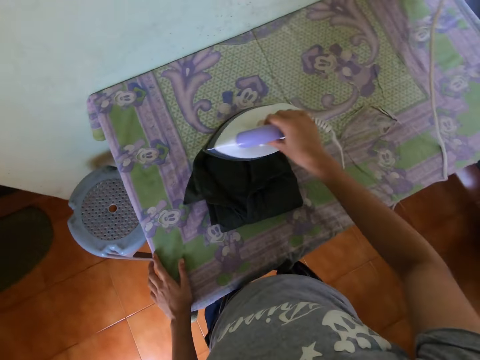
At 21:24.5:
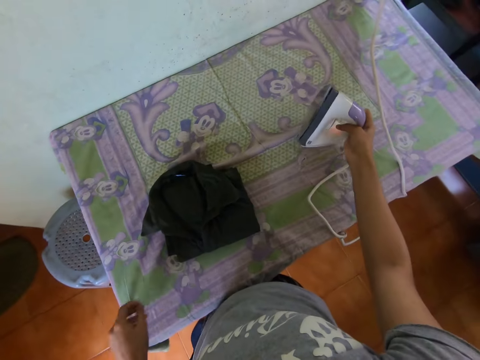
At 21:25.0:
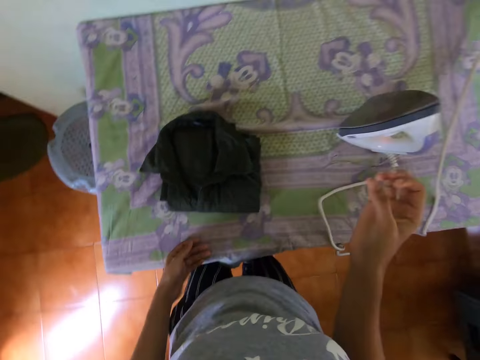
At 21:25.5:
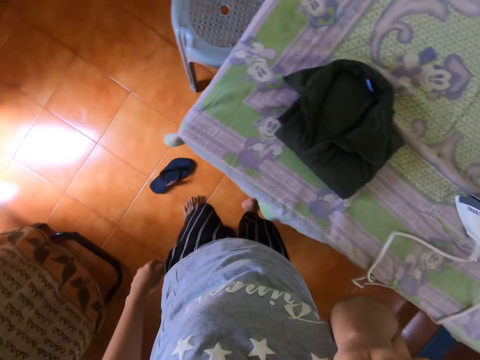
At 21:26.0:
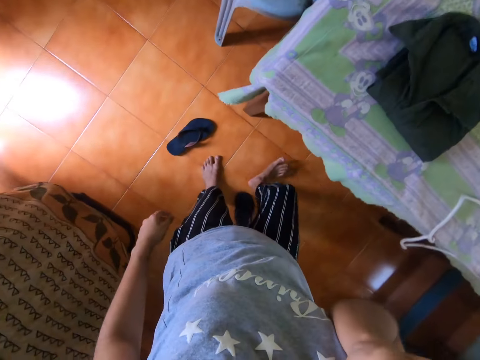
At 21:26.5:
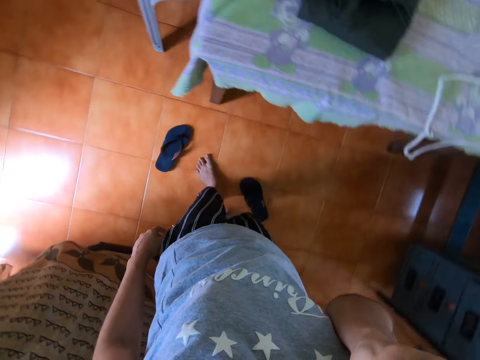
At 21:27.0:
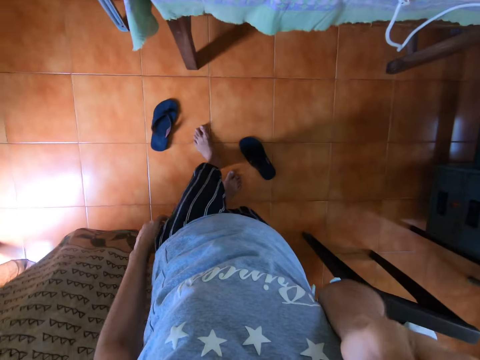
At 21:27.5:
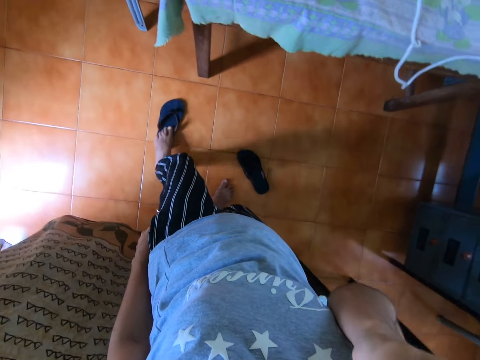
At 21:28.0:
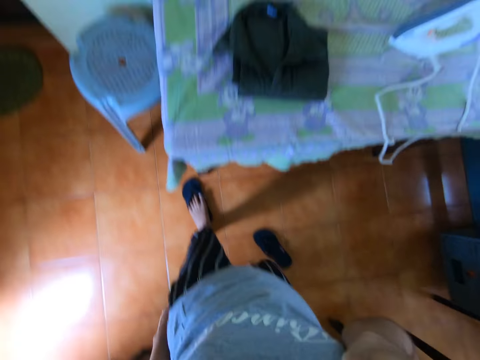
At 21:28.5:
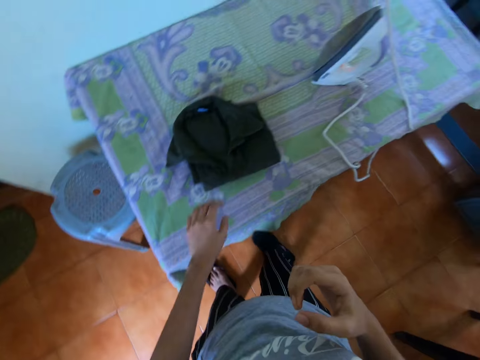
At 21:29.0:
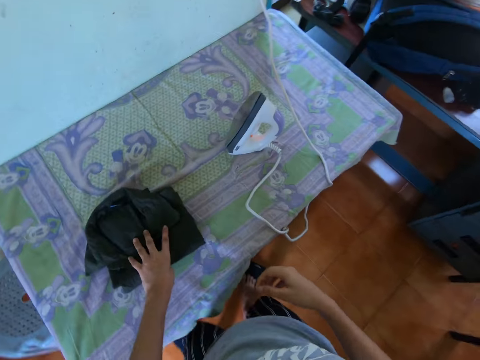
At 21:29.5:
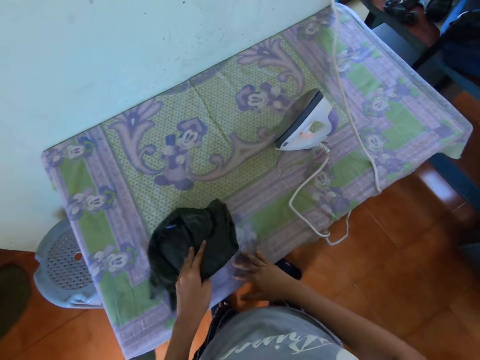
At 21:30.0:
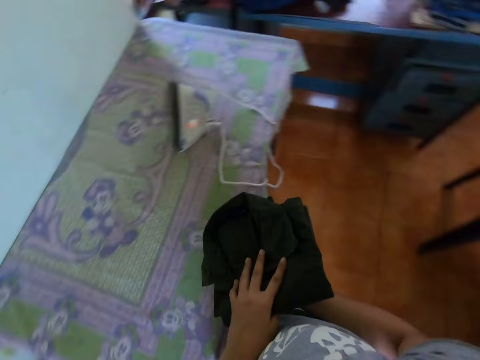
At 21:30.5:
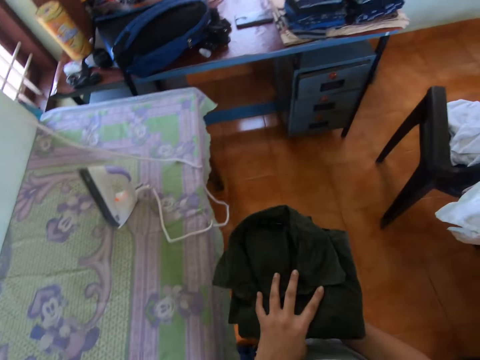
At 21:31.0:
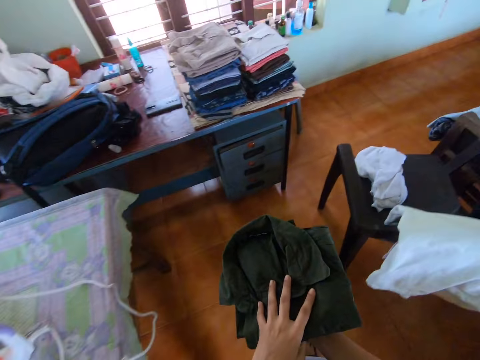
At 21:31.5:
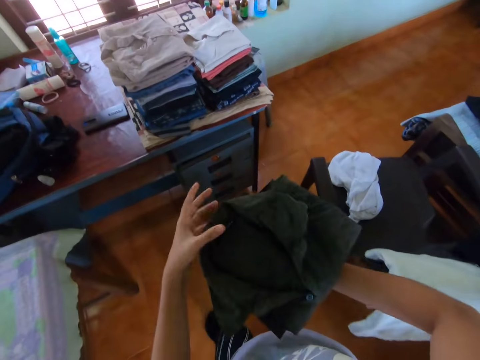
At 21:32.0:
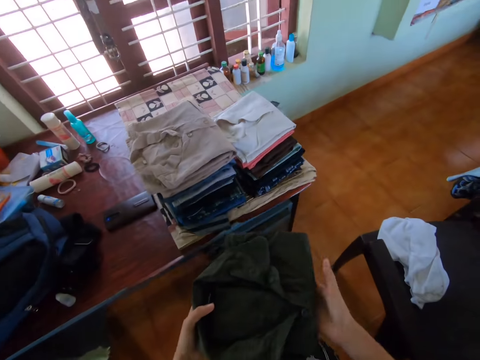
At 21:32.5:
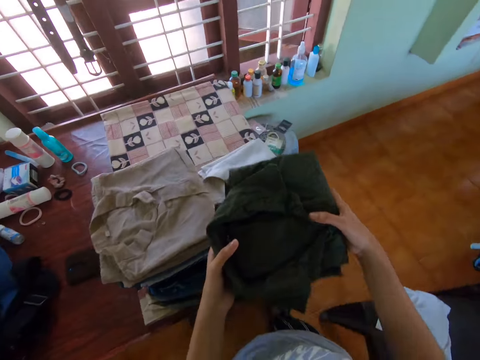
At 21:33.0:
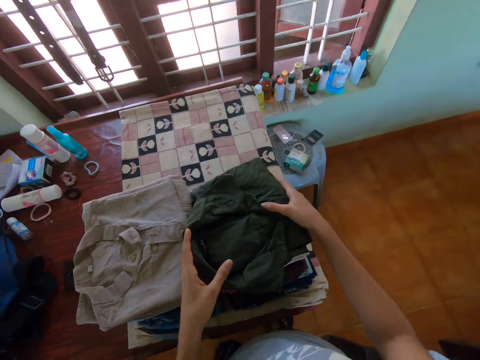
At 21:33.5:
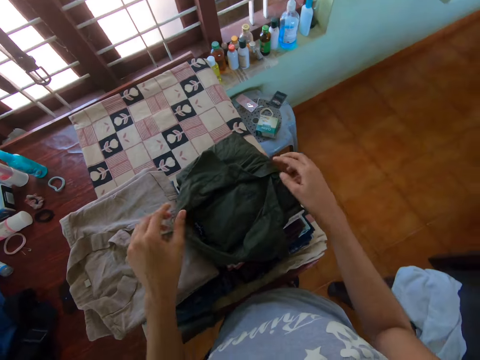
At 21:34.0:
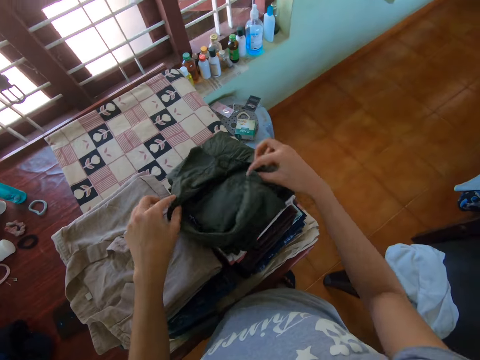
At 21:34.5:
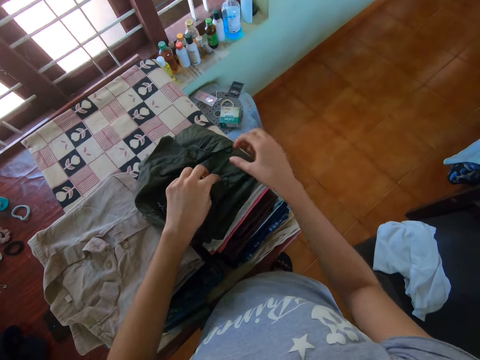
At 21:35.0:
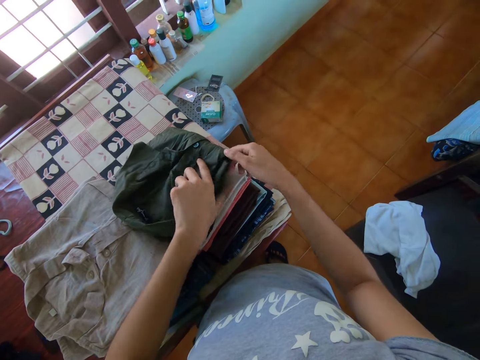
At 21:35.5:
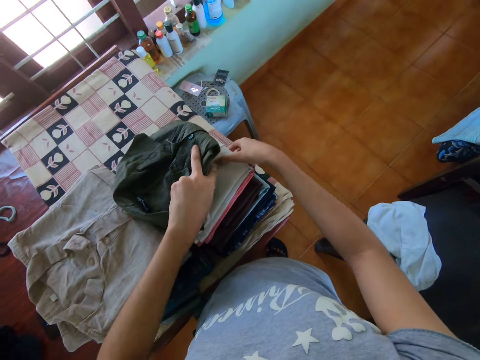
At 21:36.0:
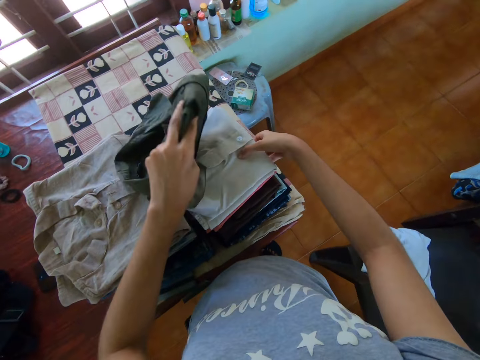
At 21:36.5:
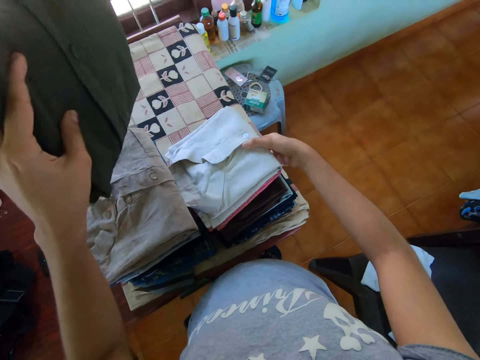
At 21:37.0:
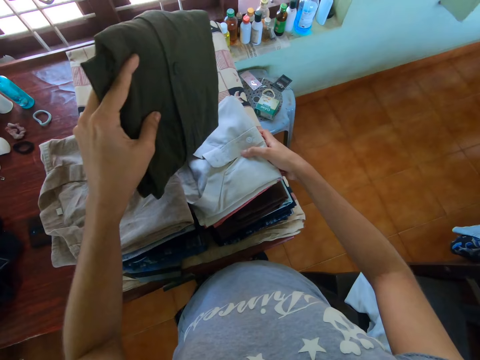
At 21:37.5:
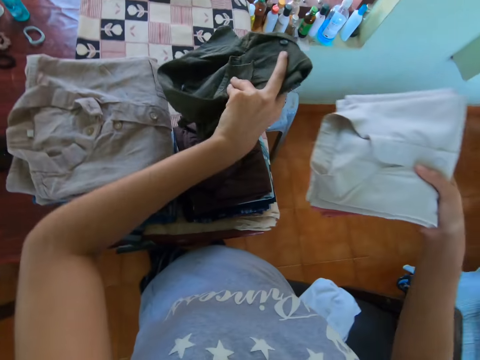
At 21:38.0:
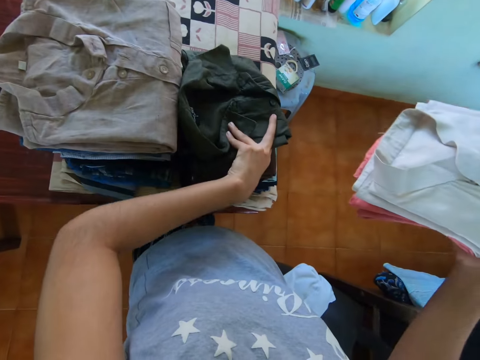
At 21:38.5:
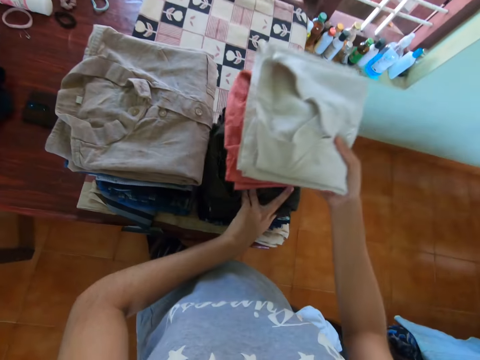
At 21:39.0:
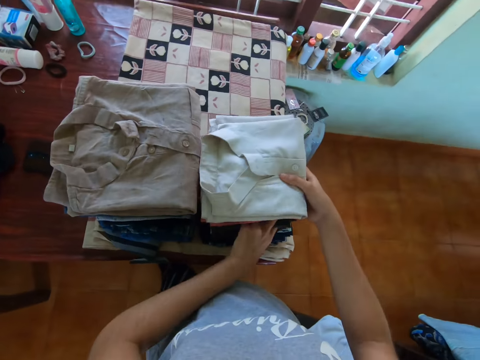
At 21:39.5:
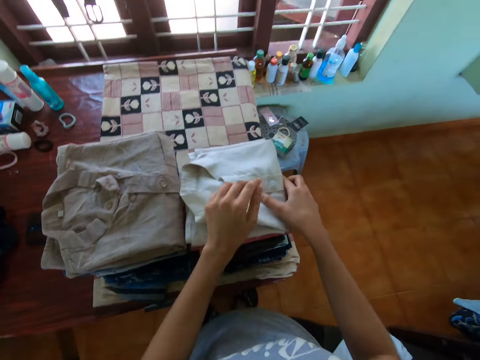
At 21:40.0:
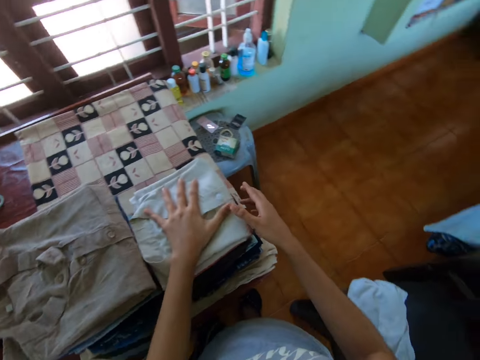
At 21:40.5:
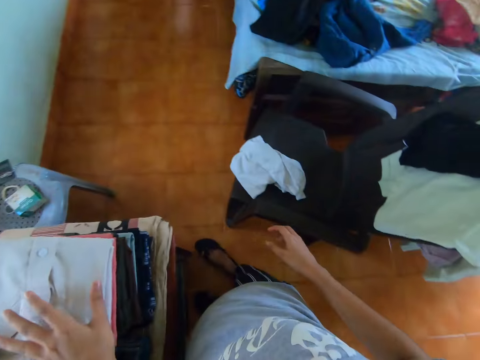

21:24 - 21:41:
The camera wearer places the iron in his right hand on the table. He moves the right hand to the face. He moves backwards. He moves a slipper on the floor. He picks the shirt from the table with his left hand. He walks in the room. He drops the shirt on a stack of shirts with both hands. He straightens the shirt on the stack of shirts with both hands. He picks the shirt from the stack of shirts with his left hand. He picks two shirts from the stack of shirts with his right hand. He places the shirt in his left hand on the stack of shirts. He places the two shirts in his right hand on the stack of shirts.

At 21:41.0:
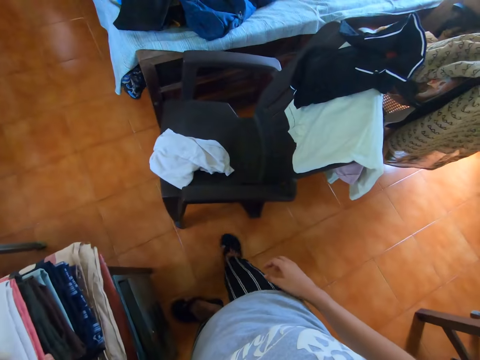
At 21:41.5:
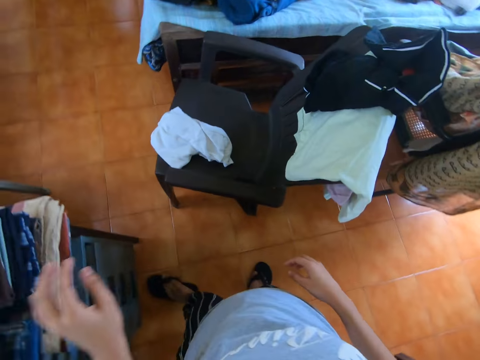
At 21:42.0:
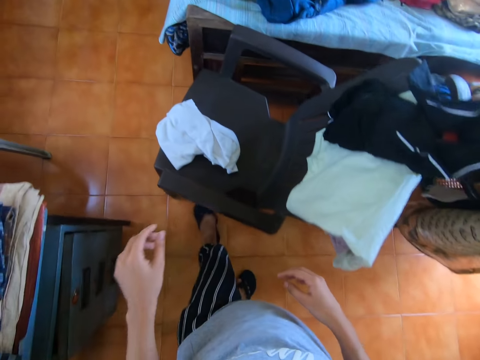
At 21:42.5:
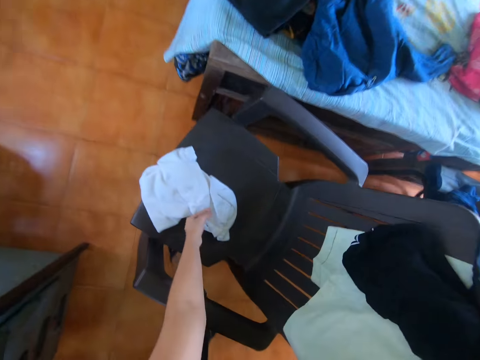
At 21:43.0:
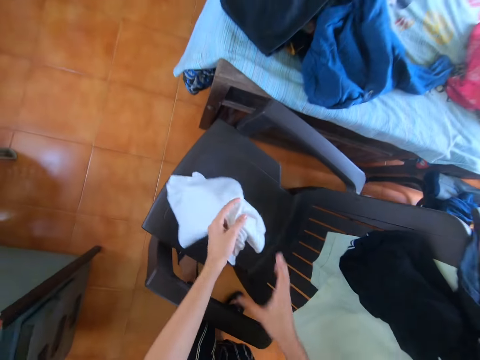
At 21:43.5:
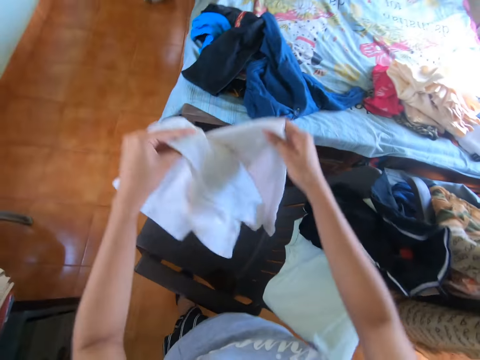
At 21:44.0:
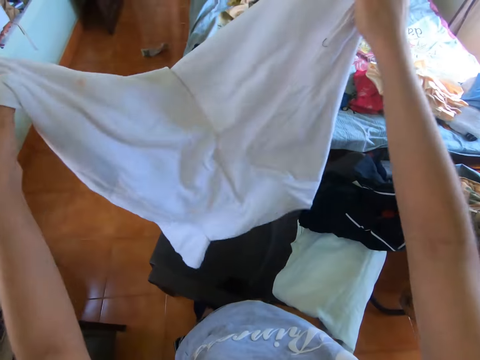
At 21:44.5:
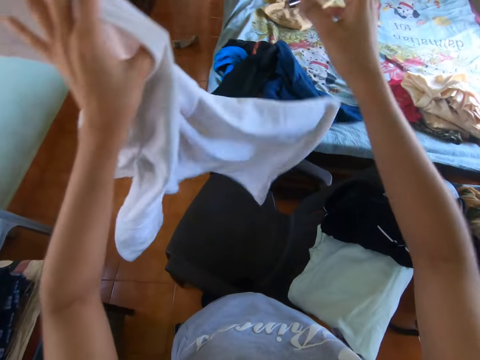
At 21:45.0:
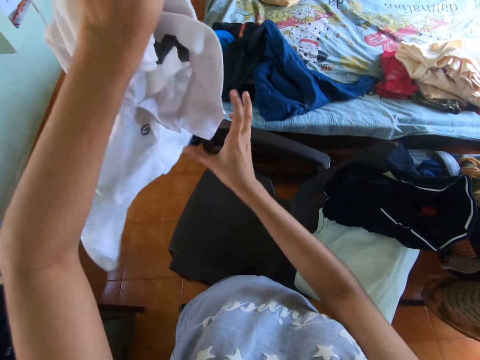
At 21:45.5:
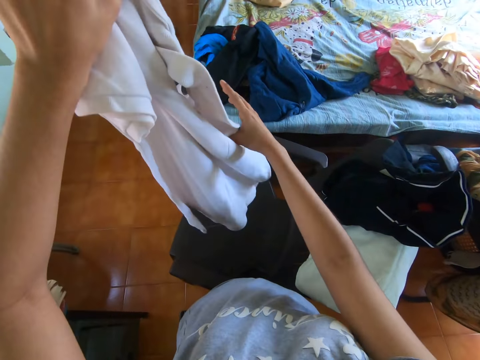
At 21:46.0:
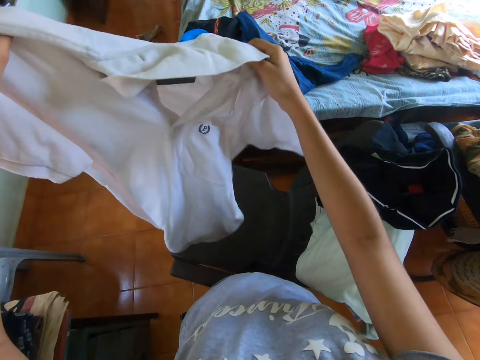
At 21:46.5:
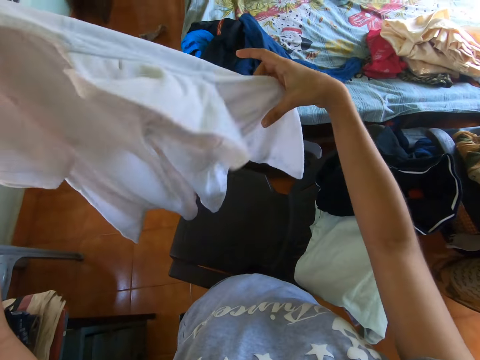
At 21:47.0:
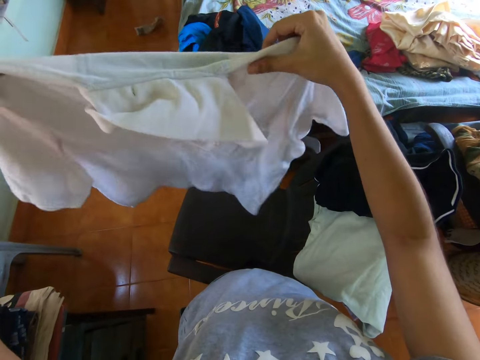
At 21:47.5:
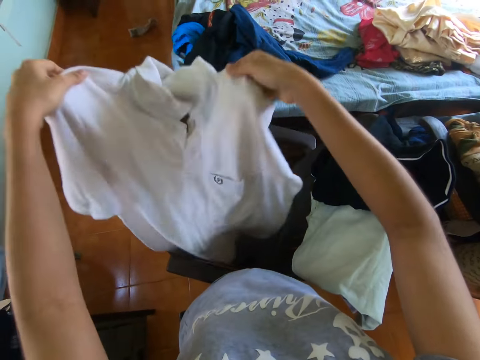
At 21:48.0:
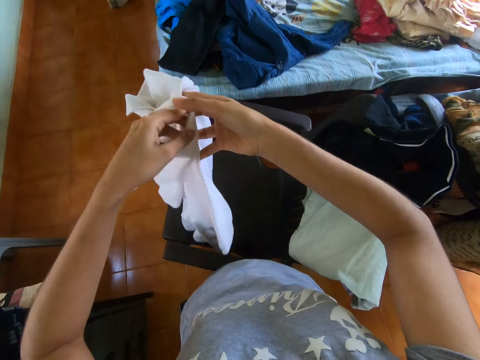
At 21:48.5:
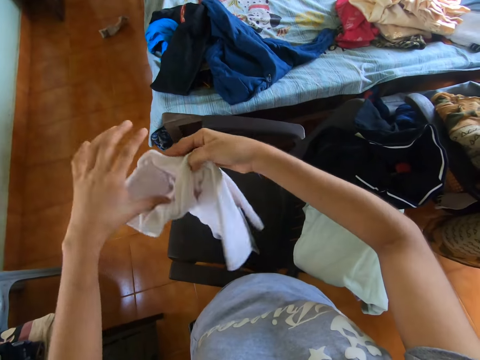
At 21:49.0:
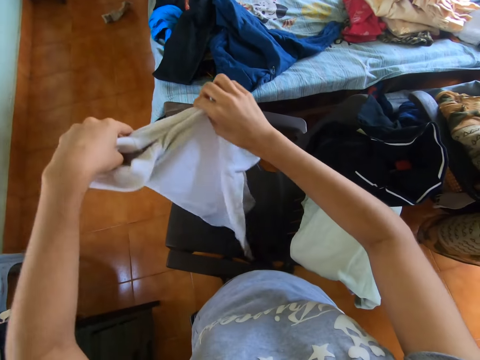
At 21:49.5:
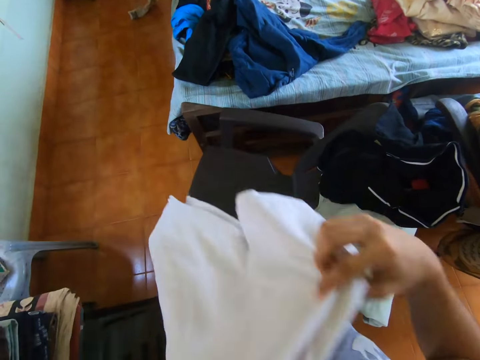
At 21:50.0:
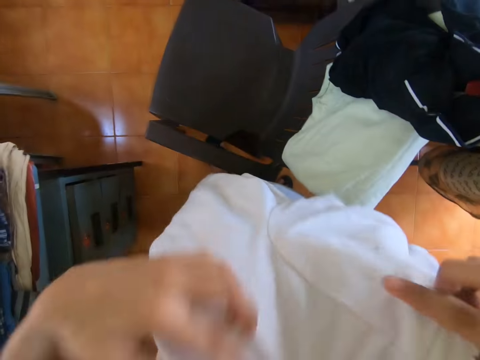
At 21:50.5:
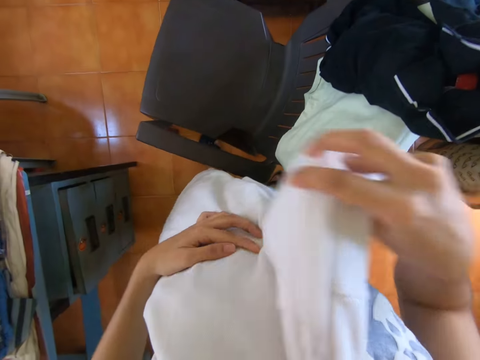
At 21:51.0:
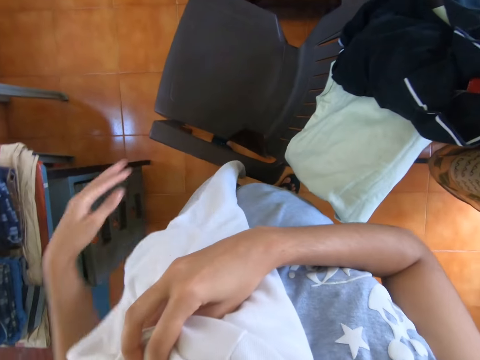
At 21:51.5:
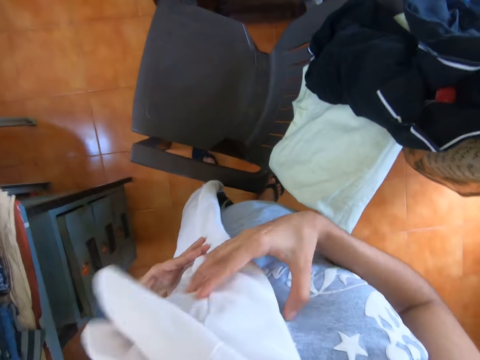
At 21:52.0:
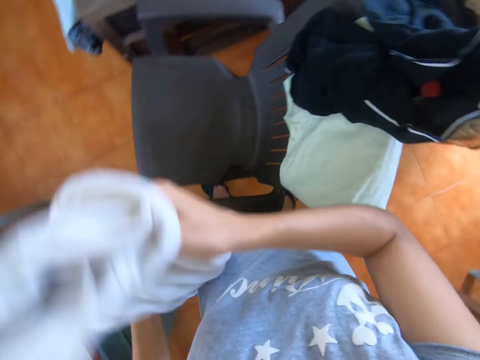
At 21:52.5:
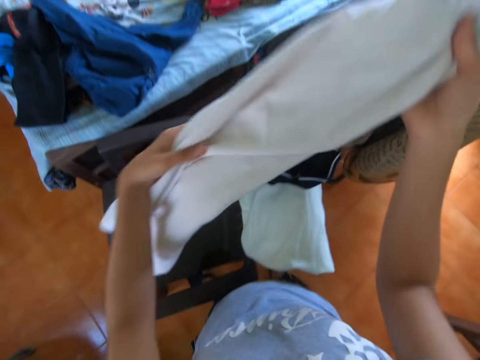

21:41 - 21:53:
The camera wearer walks in the room. He picks a shirt from a chair with his left hand. He holds the shirt with both hands. He unfolds the shirt. He folds the shirt with both hands. He places the shirt in both hands on a shirt on the chair.
